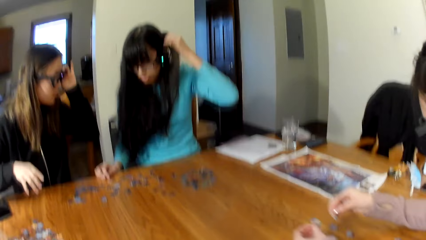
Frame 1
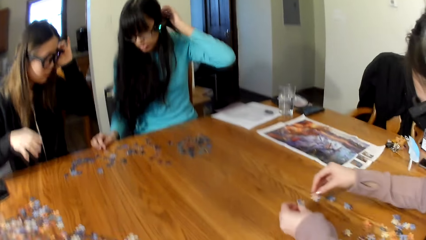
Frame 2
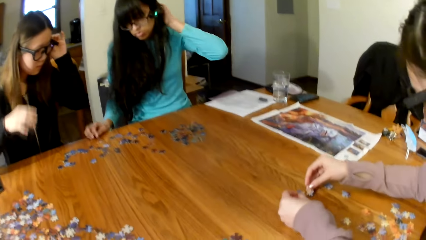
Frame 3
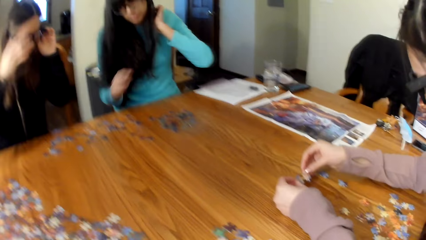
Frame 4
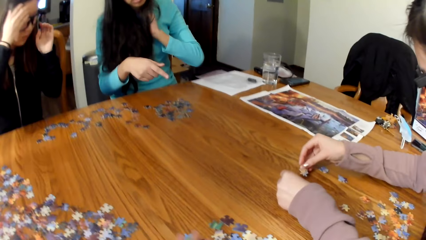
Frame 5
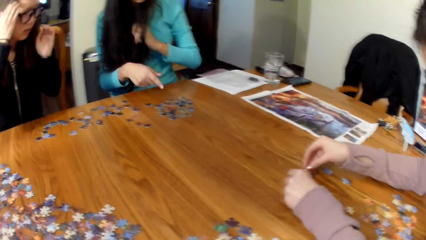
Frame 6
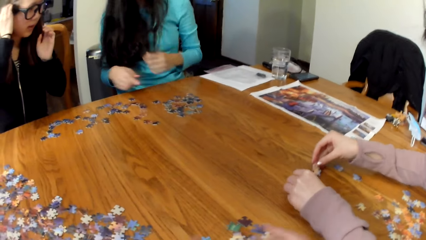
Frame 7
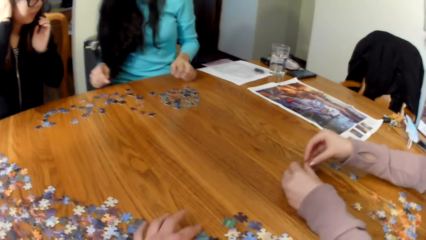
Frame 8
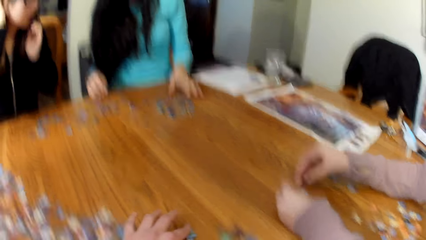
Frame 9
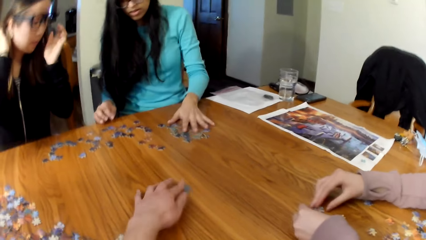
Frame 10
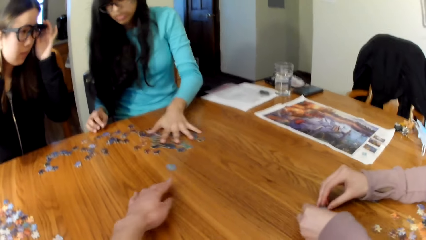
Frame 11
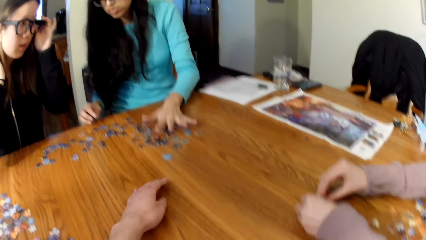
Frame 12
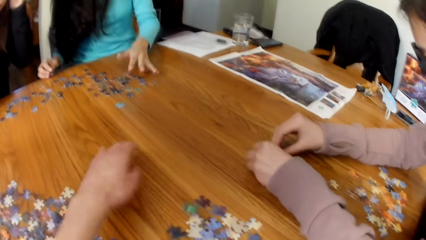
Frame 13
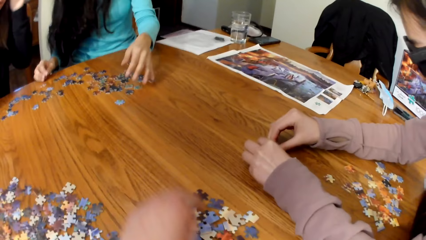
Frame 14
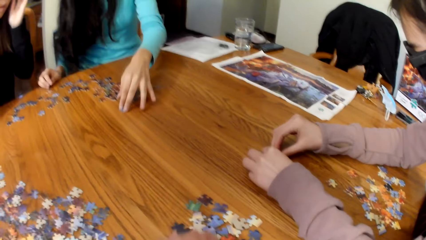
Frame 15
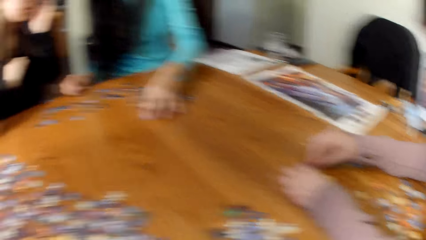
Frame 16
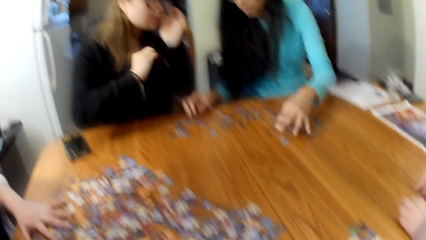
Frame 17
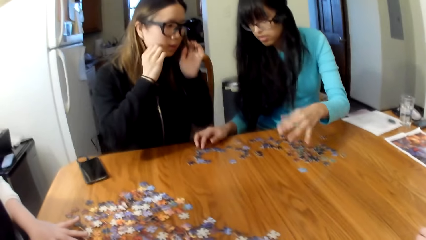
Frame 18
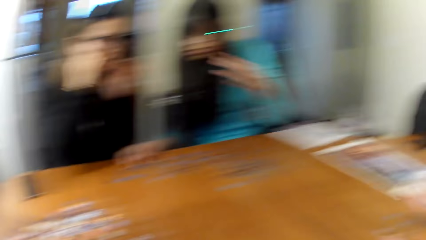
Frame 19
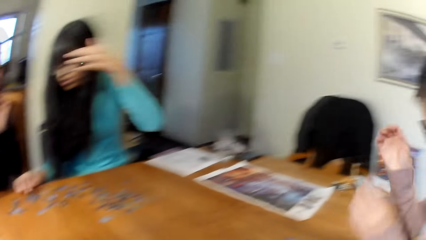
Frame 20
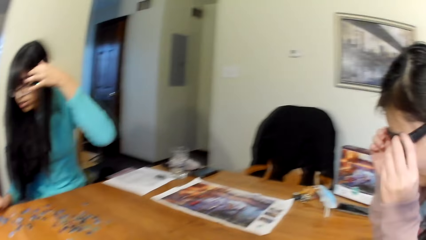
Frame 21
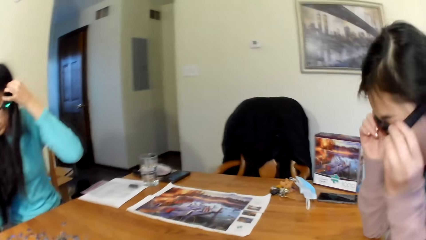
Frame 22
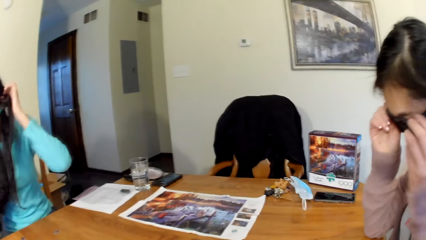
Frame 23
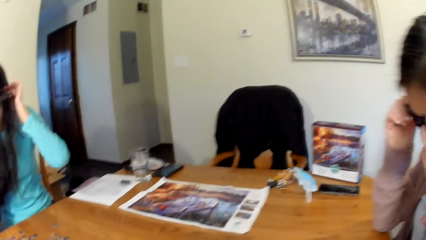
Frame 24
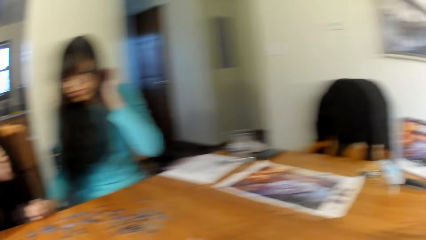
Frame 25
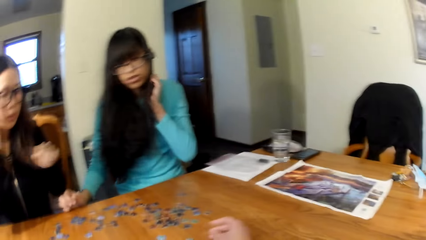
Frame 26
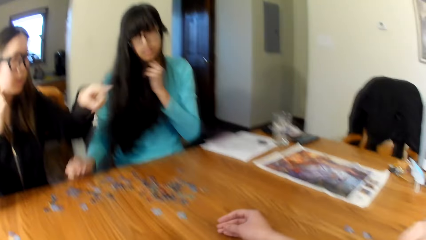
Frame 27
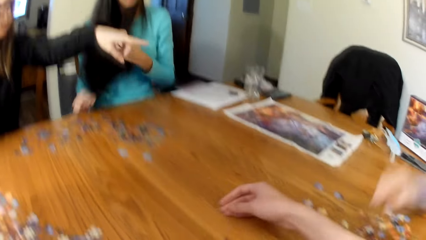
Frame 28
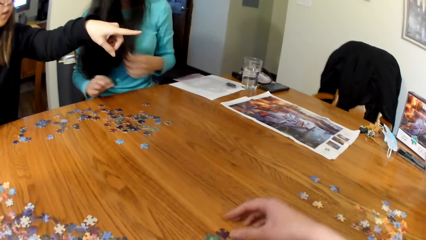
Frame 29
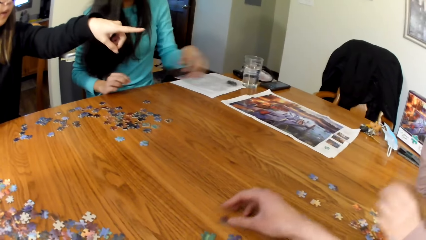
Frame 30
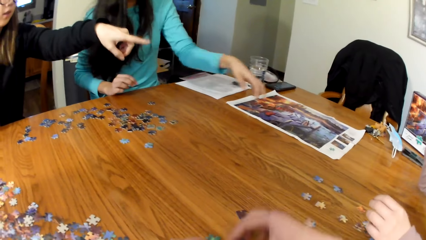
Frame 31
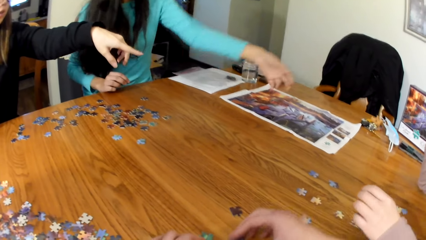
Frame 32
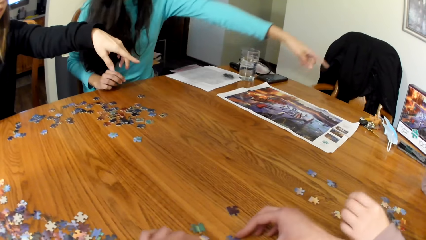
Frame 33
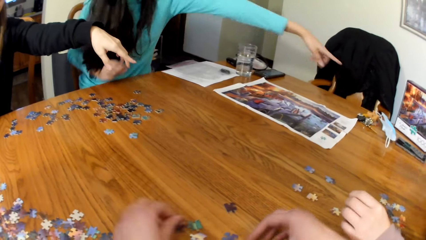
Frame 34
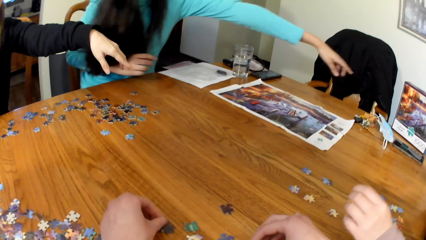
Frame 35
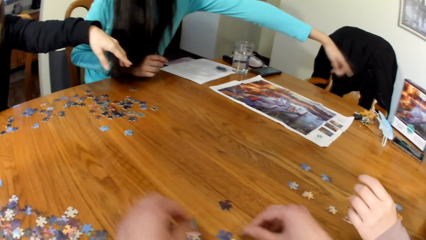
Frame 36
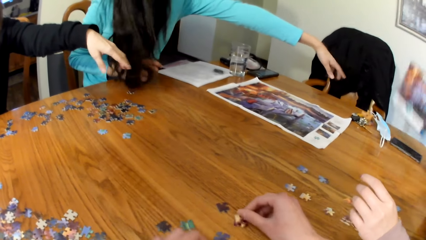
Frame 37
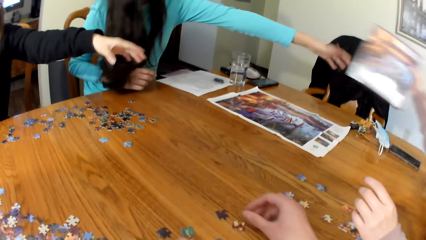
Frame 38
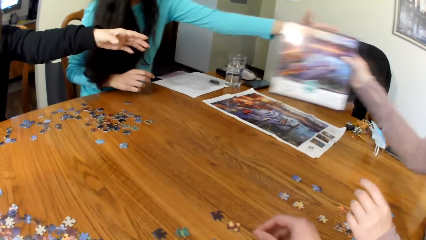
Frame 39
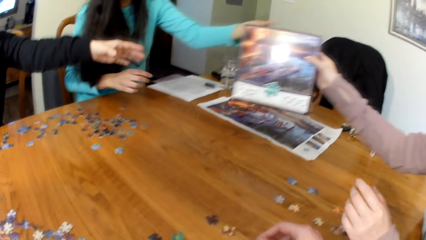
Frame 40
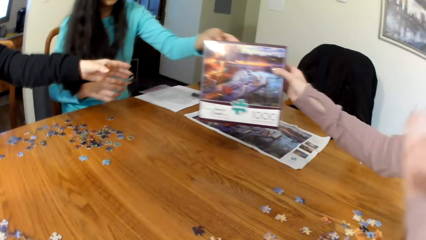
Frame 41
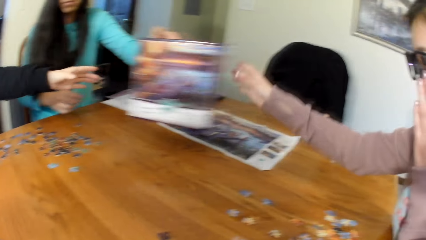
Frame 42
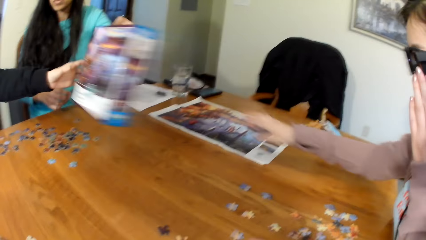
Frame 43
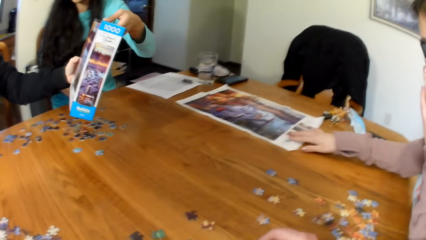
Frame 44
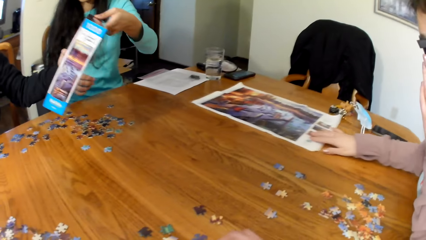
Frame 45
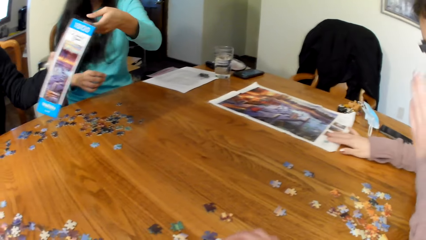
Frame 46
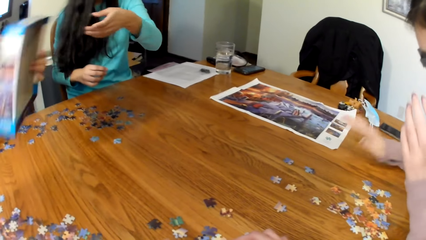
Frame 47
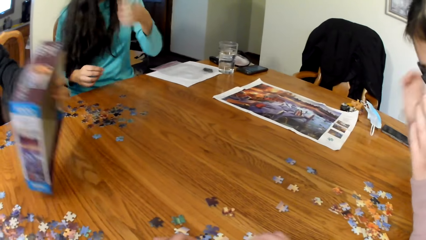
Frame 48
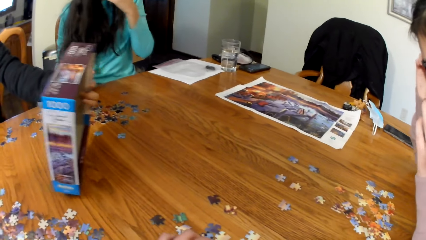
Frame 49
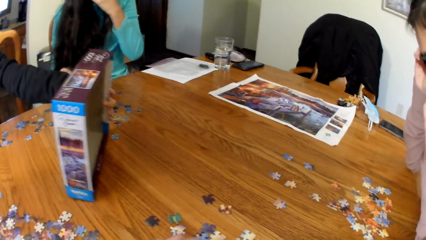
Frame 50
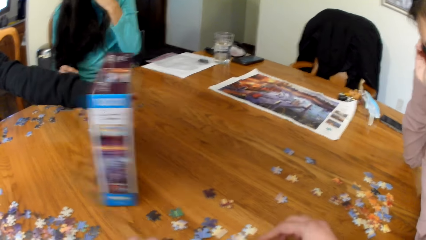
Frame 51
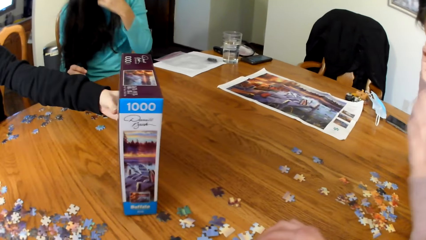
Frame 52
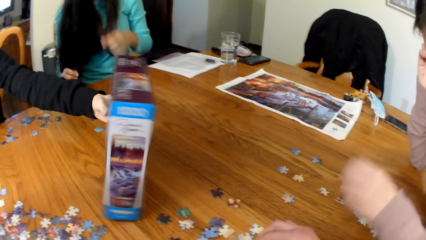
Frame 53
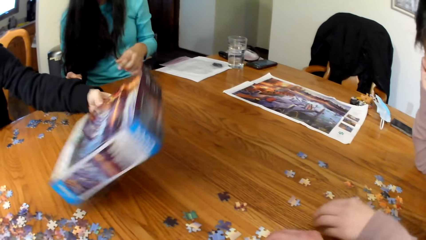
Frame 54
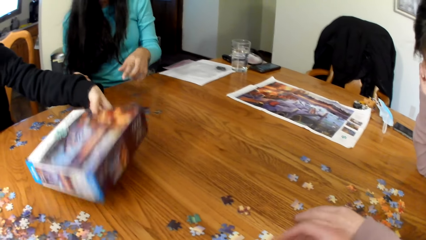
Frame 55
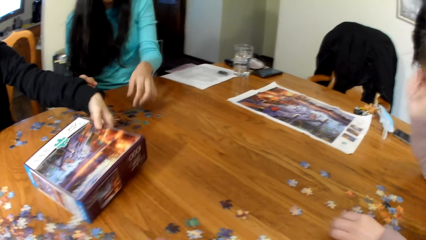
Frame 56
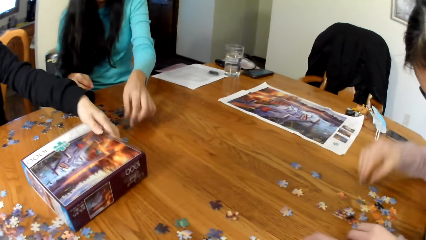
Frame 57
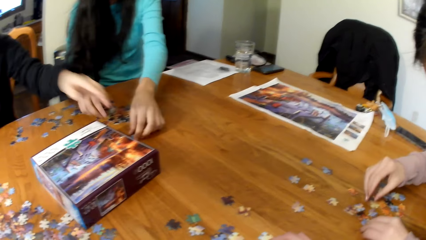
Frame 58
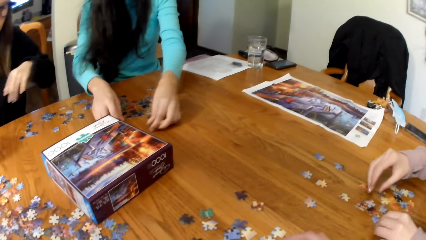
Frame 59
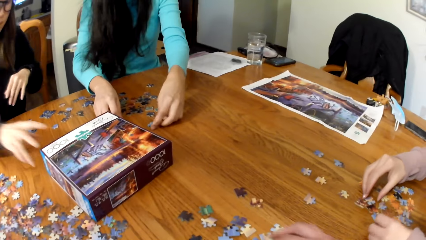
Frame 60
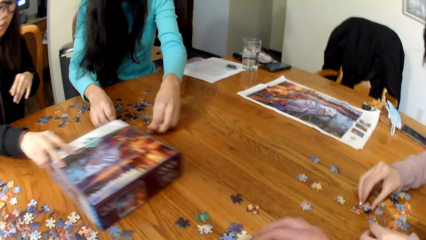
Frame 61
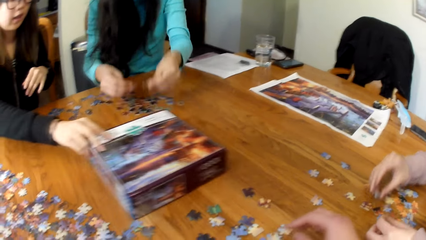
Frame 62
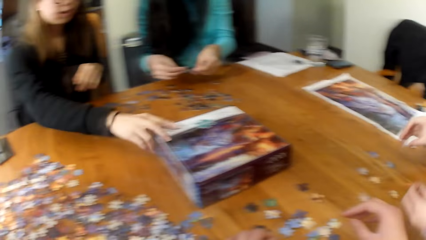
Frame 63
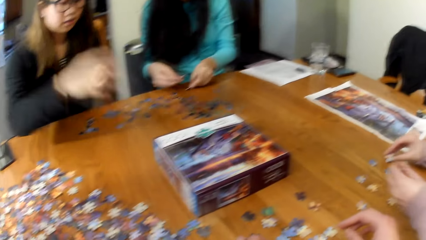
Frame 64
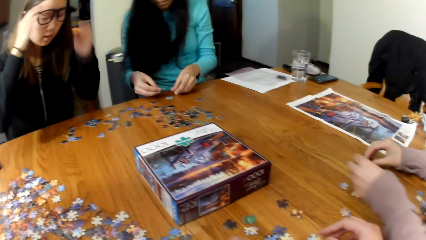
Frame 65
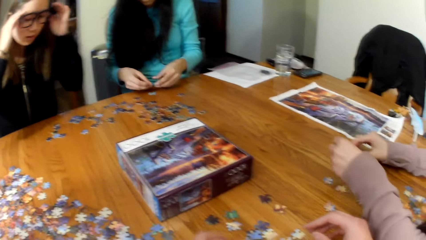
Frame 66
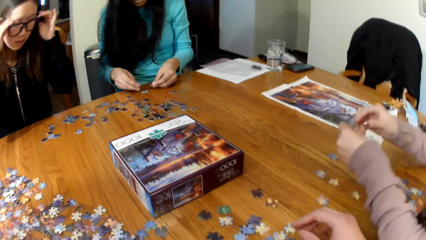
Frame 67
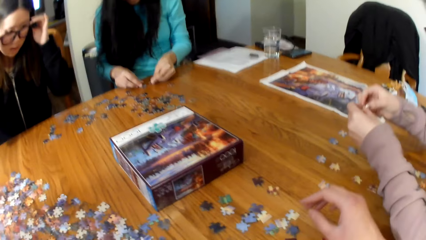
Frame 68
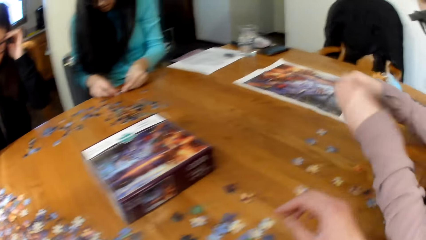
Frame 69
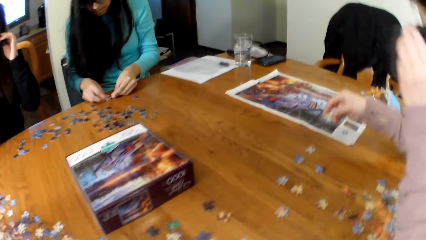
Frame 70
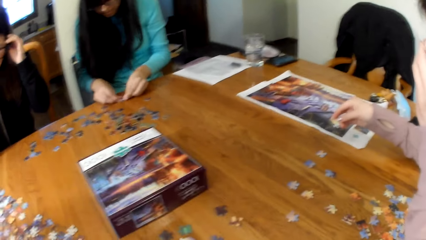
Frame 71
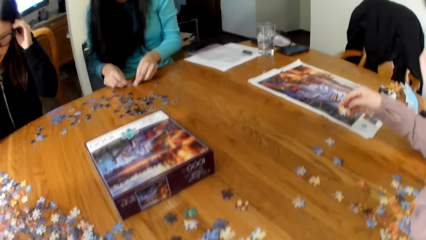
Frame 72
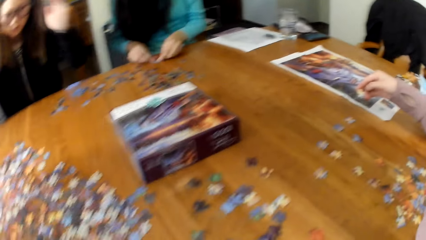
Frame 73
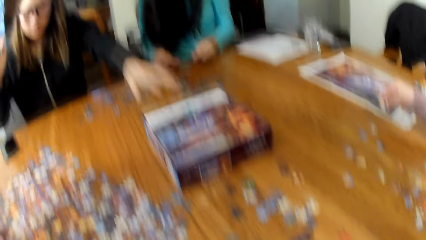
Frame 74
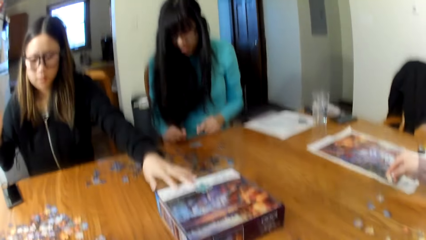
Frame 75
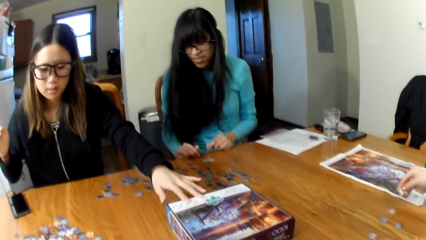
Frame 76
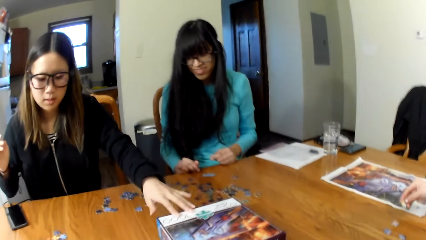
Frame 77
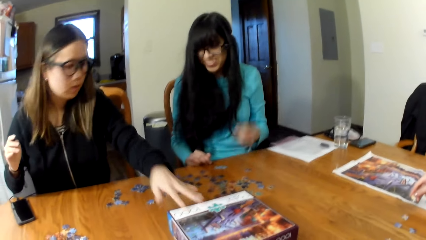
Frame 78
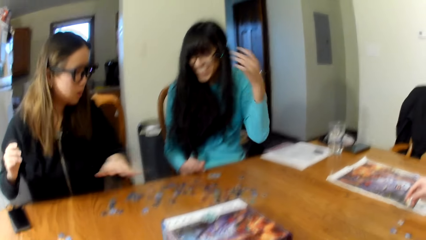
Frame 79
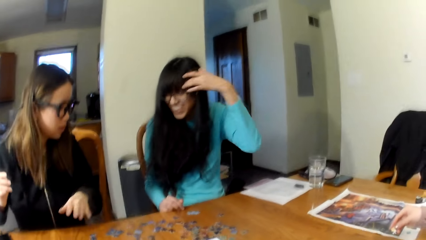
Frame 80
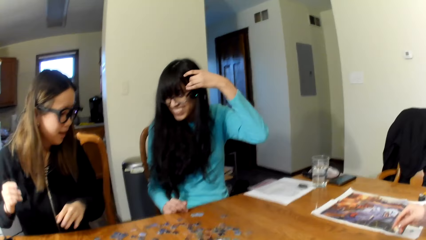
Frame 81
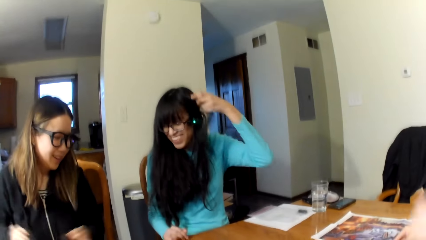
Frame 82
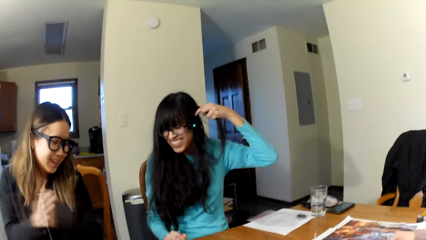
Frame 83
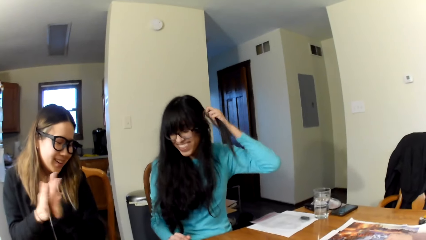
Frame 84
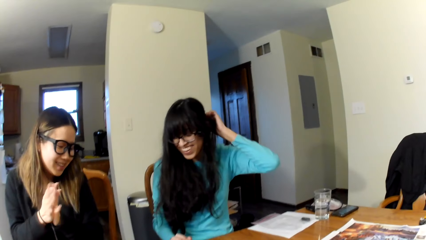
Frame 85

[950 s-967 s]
A lady plays the jigsaw puzzle. The camera wearer picks up the pieces of puzzle. The lady lifts the puzzle paper. Another lady lifts the box on the table. A woman looks at the box. The other lady places the box on the table.
